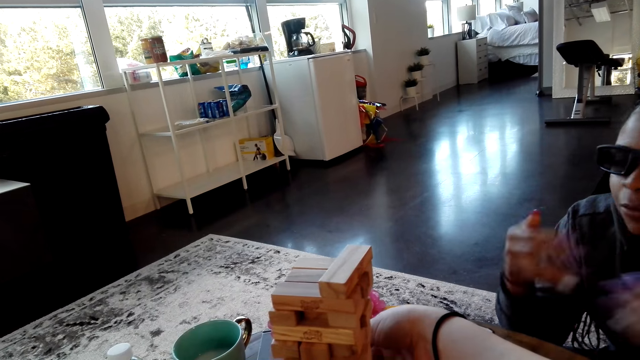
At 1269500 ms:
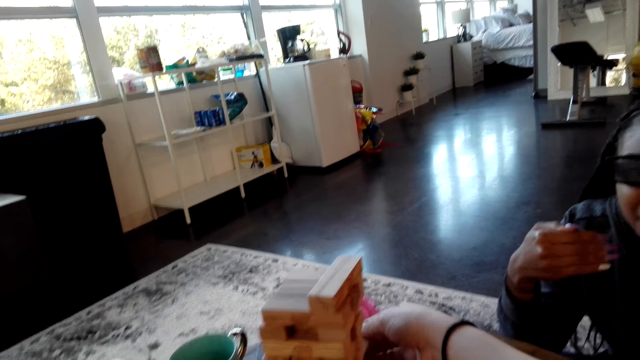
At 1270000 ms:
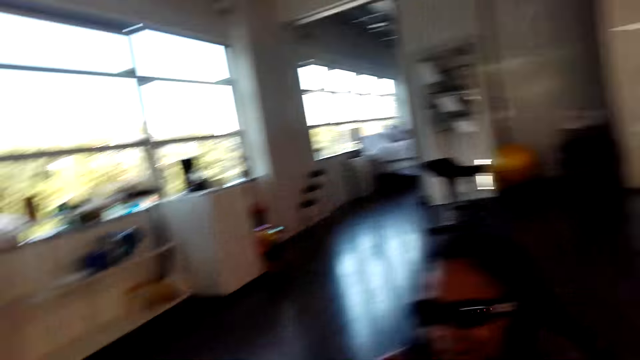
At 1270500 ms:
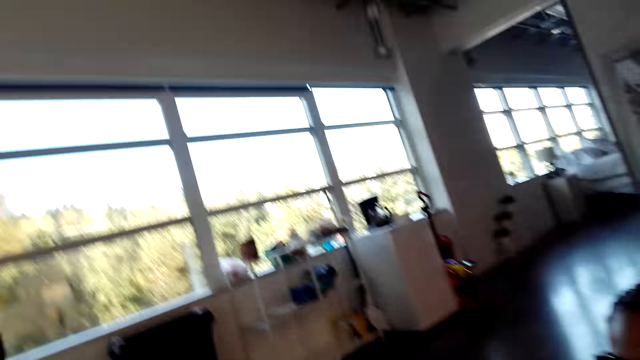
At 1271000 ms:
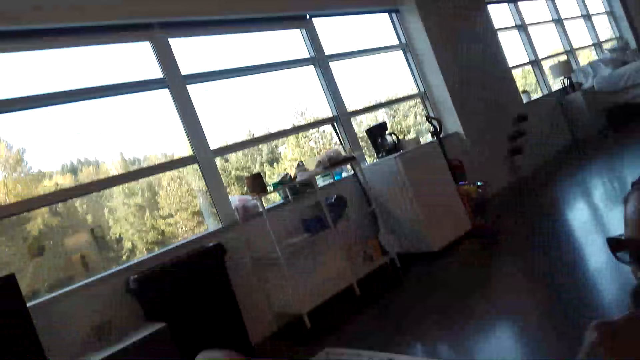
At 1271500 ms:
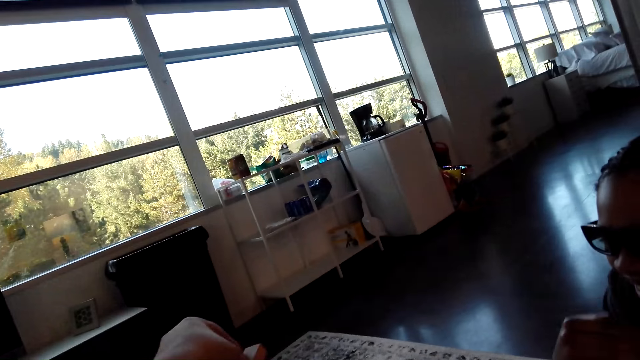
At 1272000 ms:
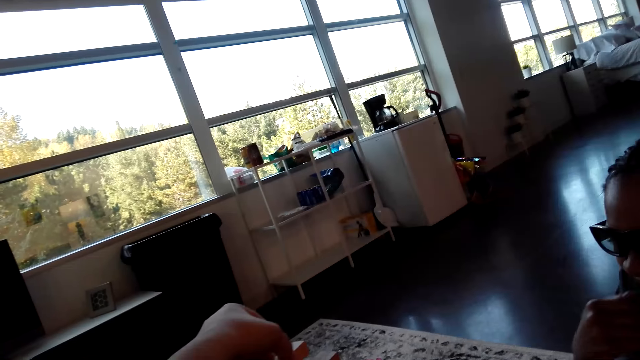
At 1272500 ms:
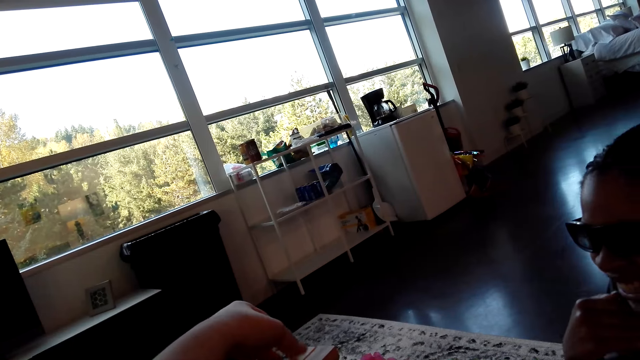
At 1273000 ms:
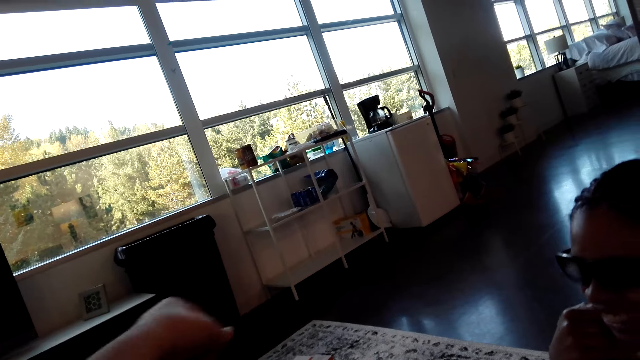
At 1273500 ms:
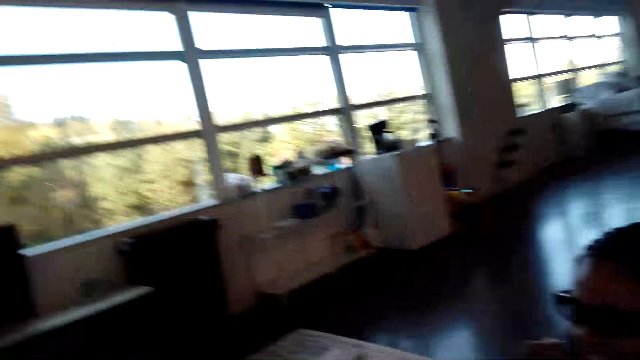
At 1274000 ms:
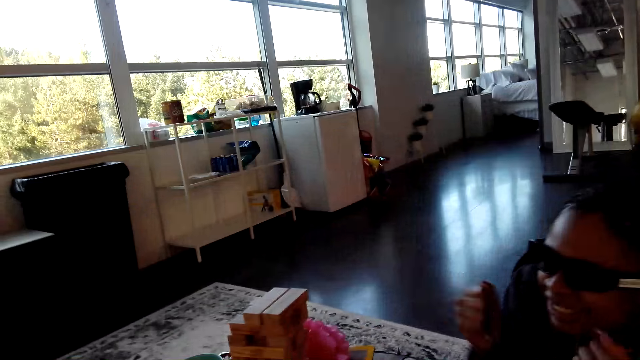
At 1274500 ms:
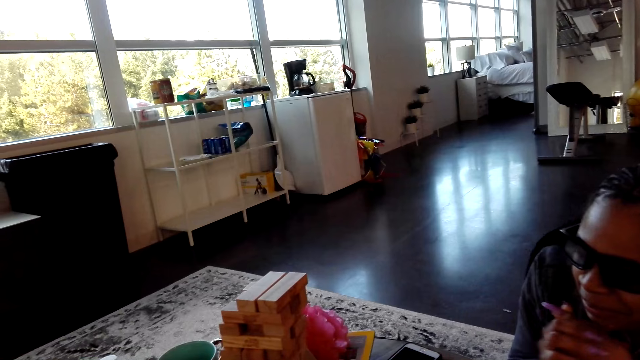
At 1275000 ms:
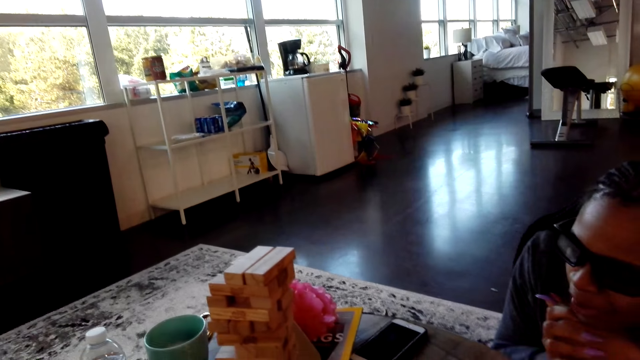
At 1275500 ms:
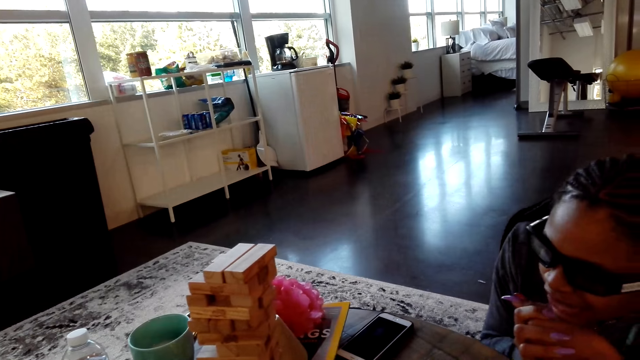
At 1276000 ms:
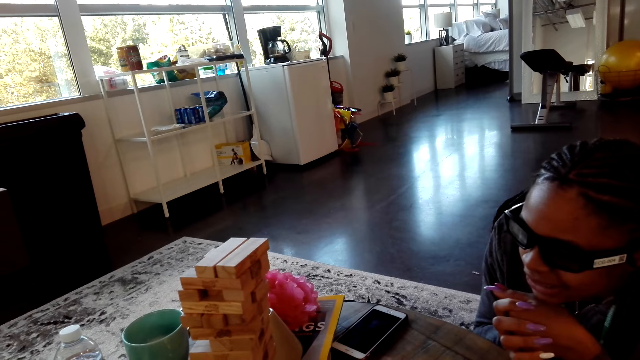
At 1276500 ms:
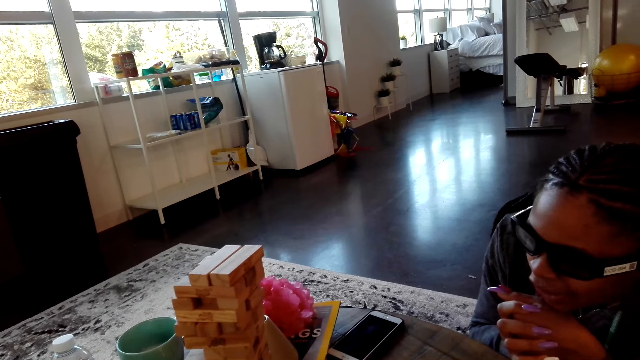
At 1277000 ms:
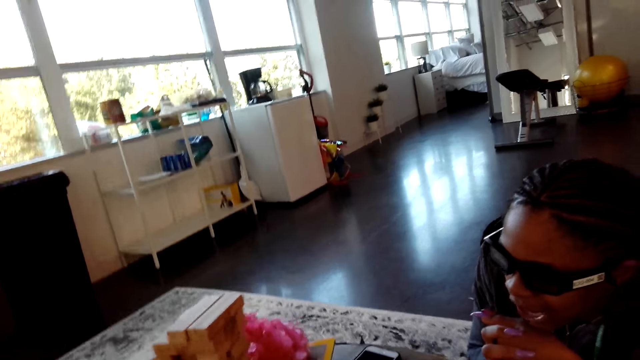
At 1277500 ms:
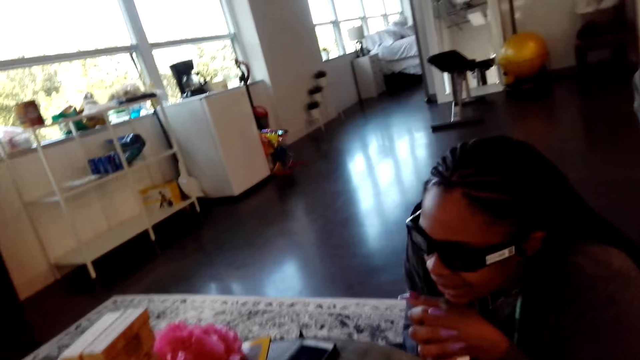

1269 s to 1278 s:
The camera wearer puts a block on top. They look at a woman.

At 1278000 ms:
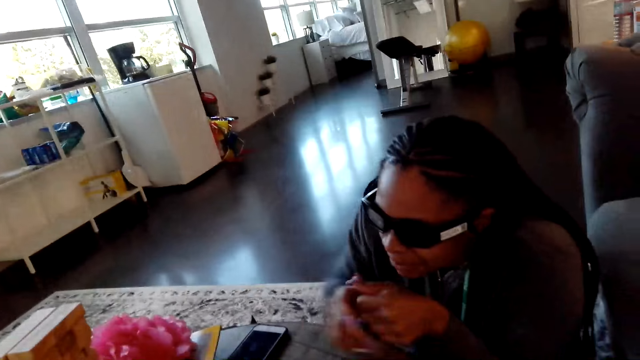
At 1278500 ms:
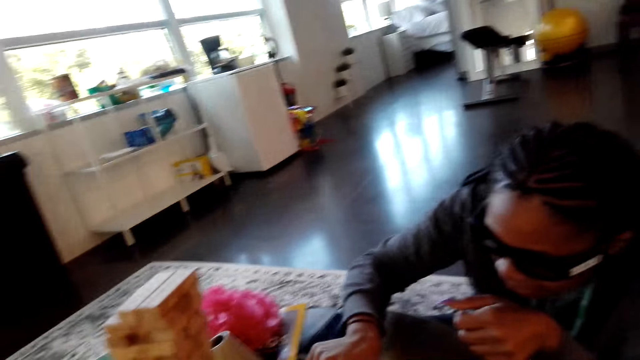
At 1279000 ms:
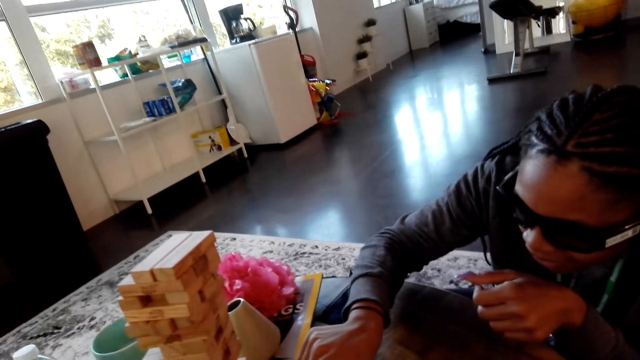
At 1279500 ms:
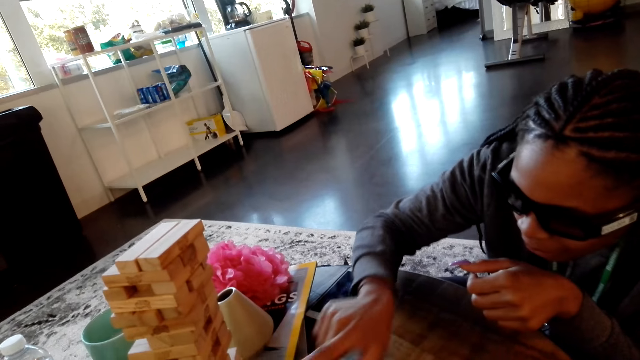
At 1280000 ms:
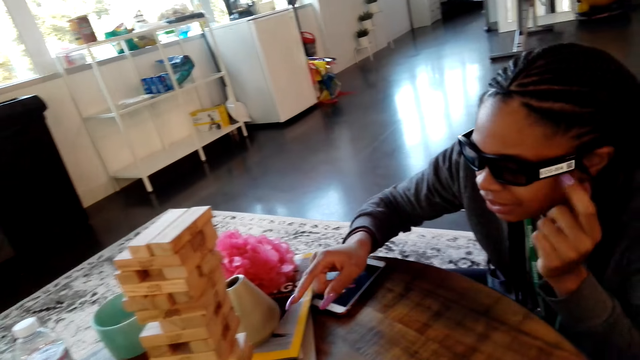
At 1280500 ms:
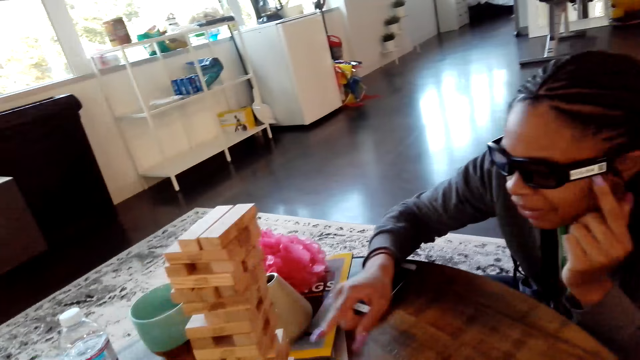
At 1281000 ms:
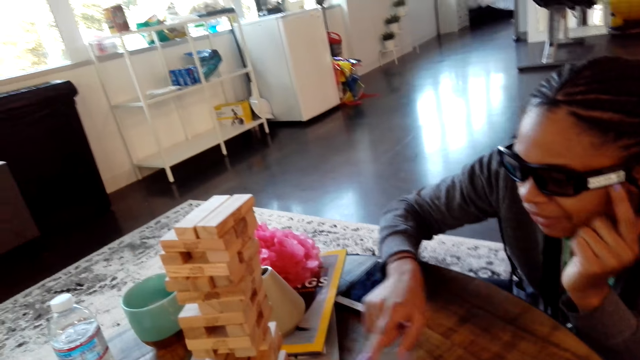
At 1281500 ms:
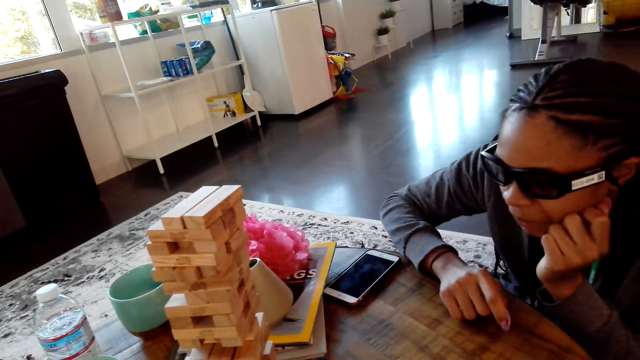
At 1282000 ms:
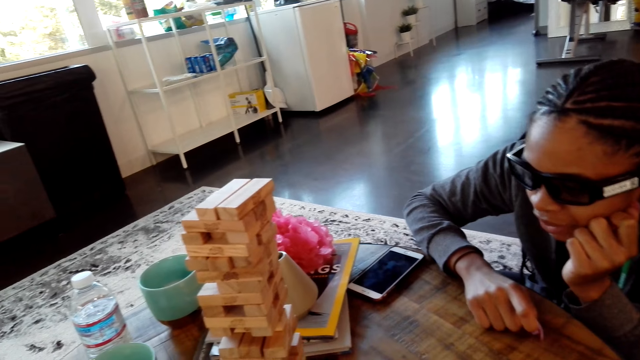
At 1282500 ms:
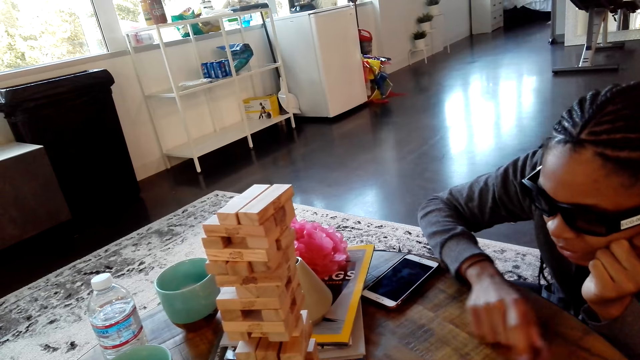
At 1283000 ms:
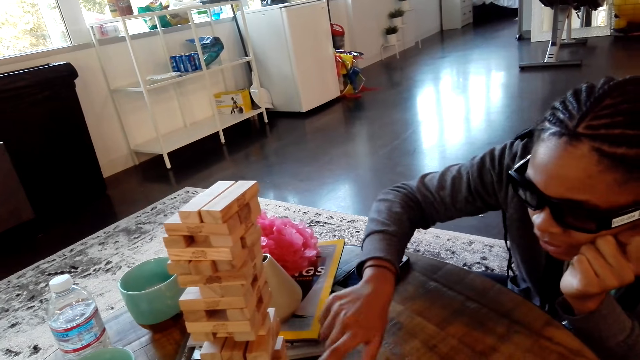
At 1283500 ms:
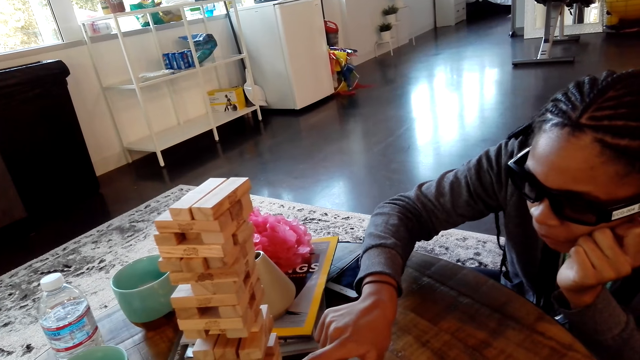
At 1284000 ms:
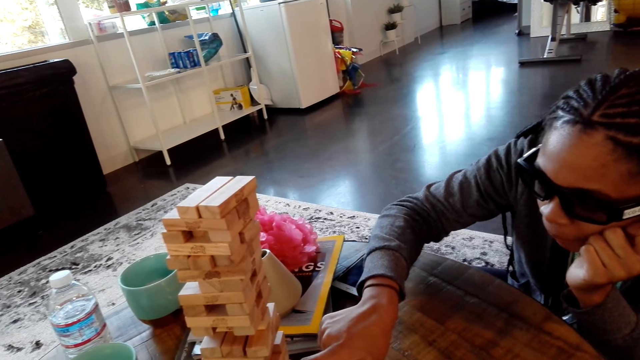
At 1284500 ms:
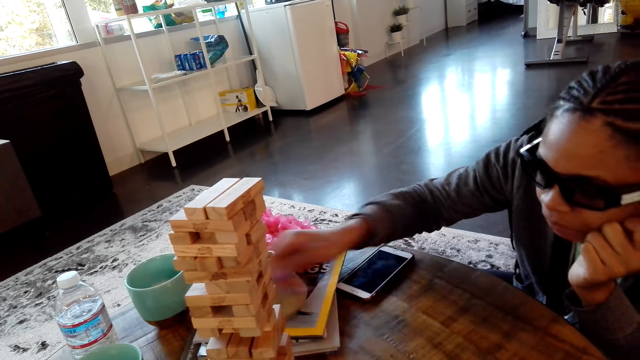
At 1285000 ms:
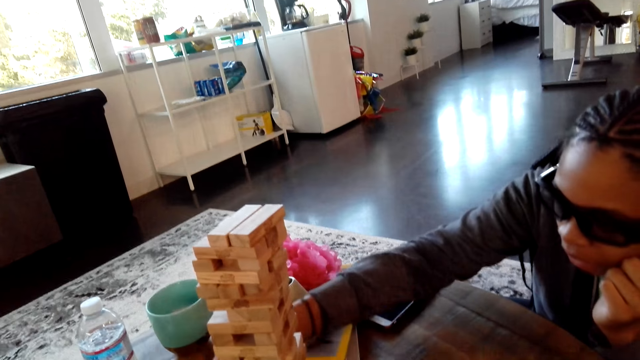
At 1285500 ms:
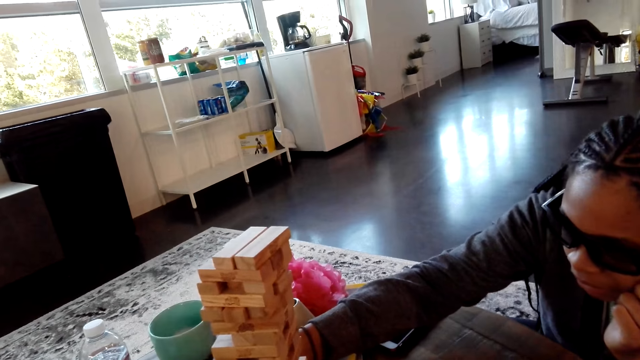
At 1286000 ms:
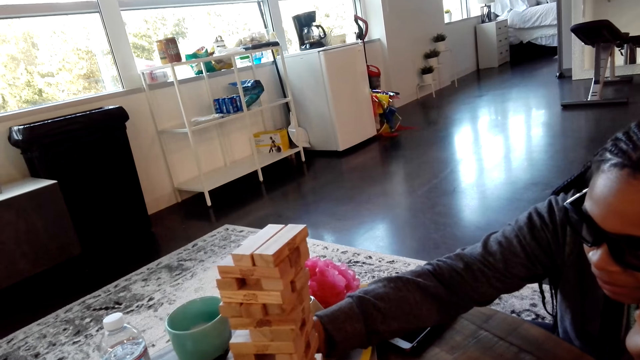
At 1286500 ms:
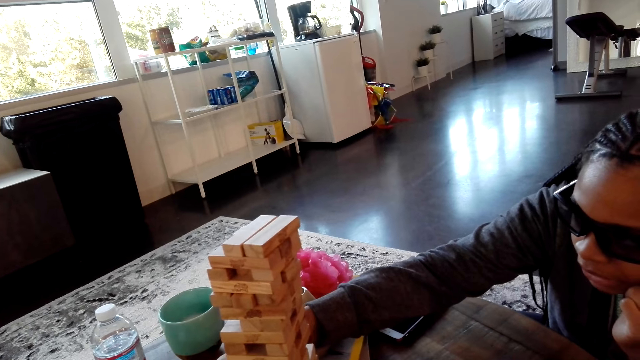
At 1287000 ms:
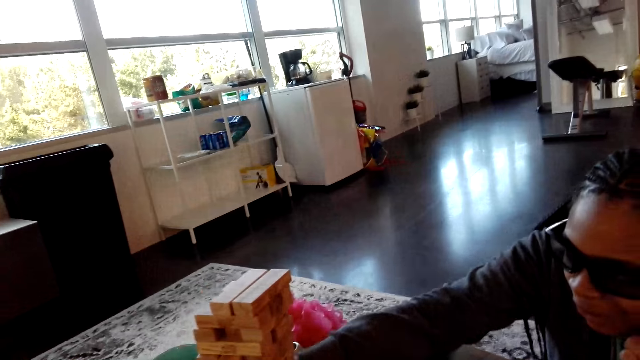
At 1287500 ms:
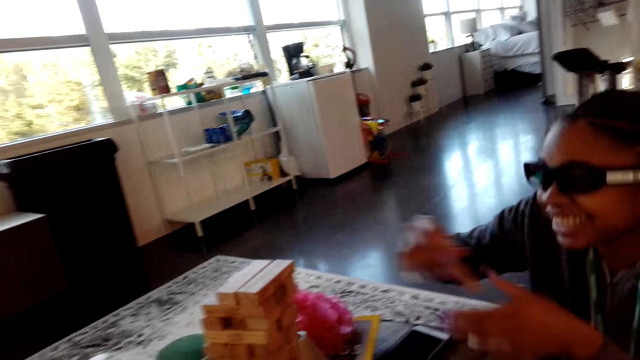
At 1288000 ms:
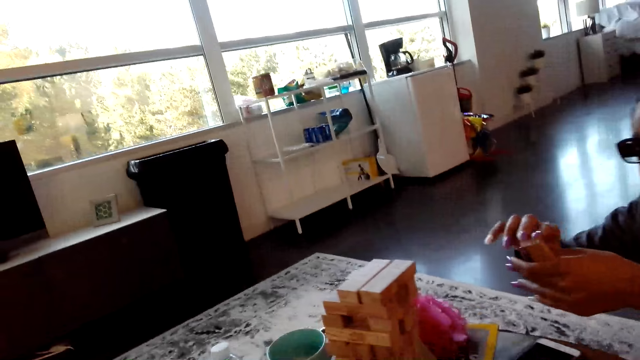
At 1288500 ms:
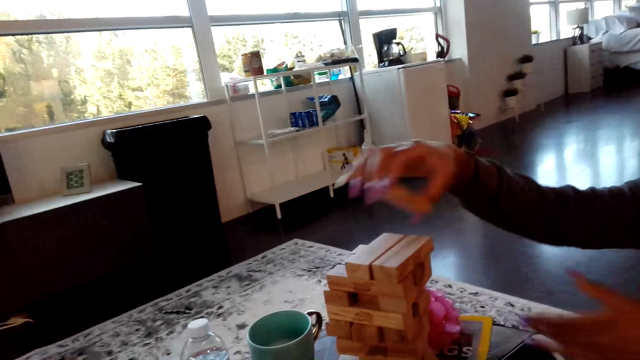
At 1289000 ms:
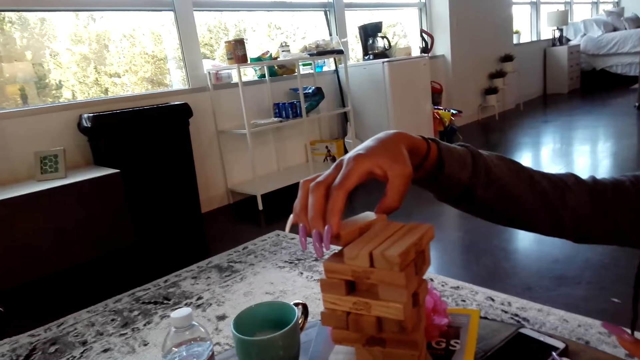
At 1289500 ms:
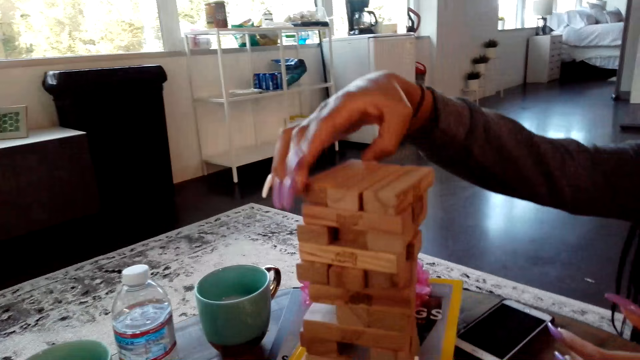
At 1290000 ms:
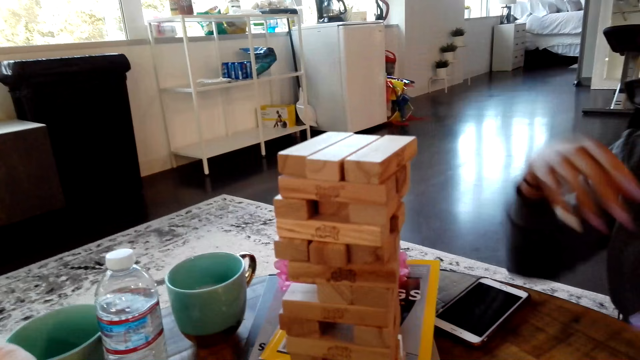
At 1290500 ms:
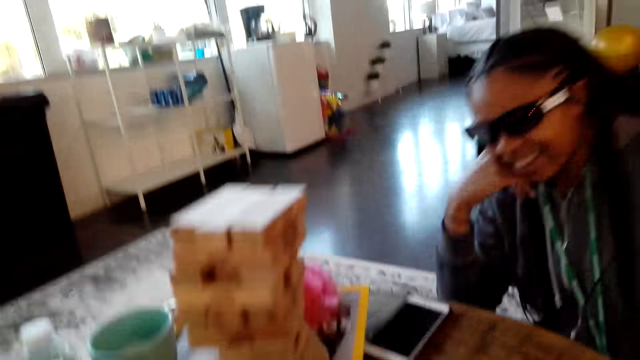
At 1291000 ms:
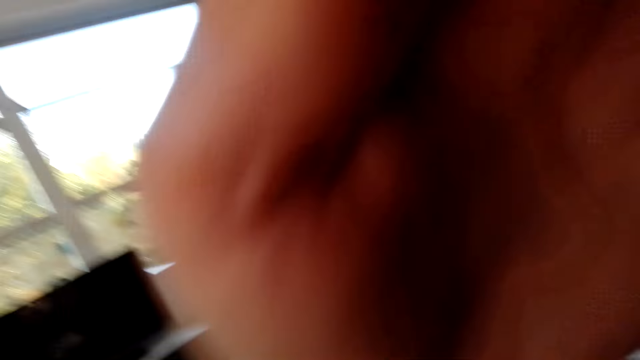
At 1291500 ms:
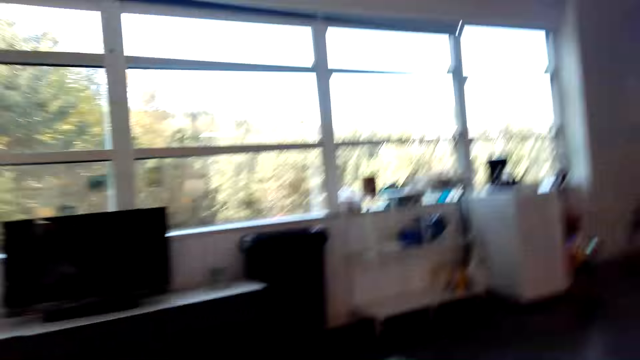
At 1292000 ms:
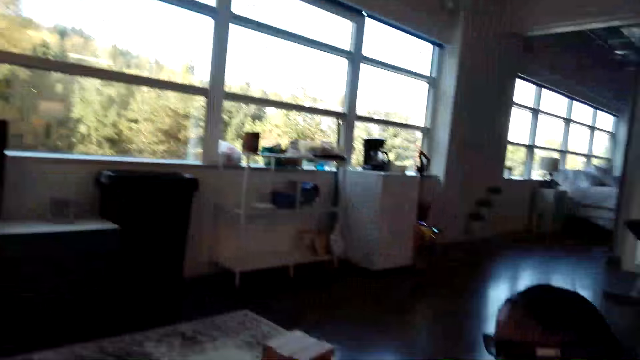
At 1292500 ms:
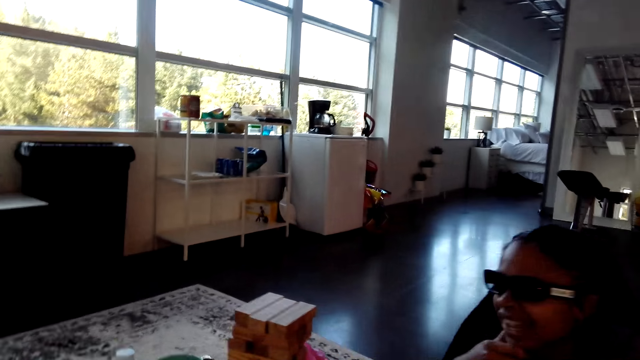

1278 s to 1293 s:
A woman moves her hand. She points at the blocks. The camera wearer dialogues with the woman. The woman removes a block. She points at the blocks. She places a block on the tower. The camera wearer raises their hand.
